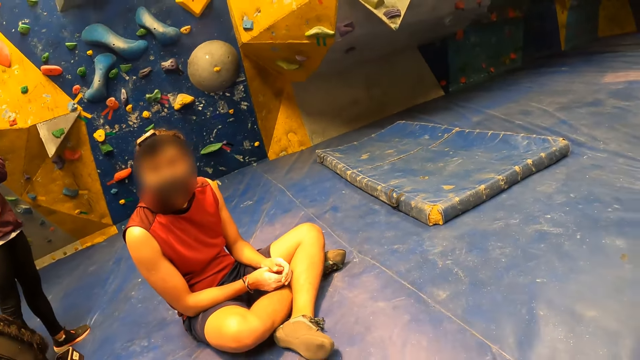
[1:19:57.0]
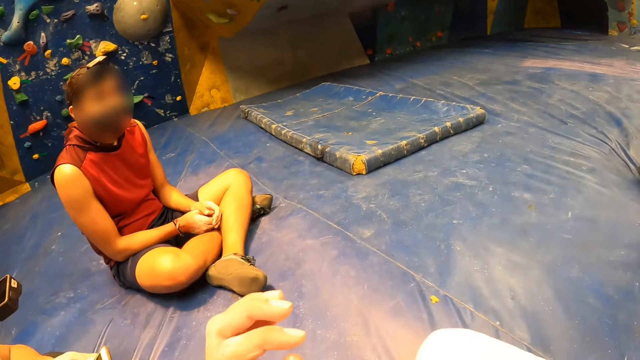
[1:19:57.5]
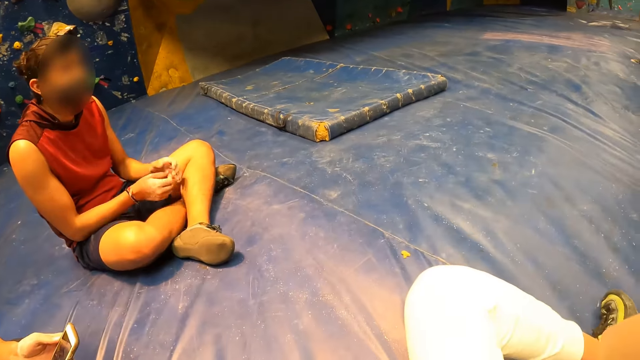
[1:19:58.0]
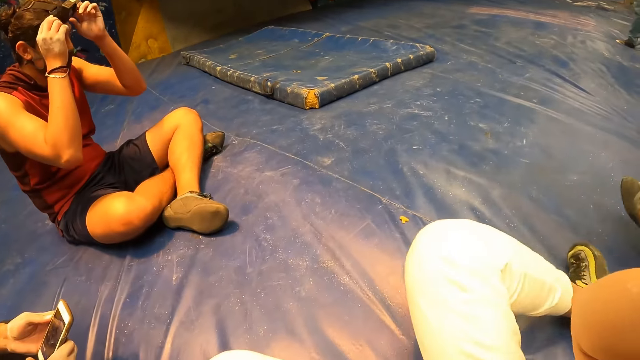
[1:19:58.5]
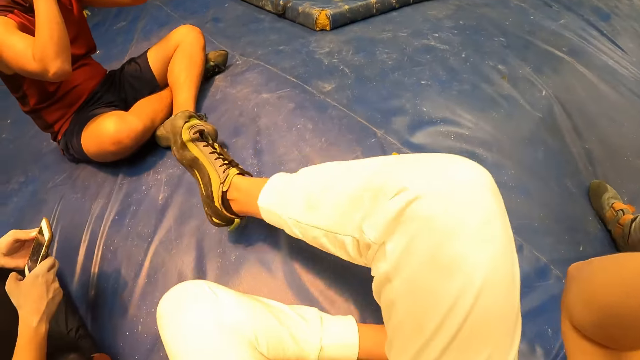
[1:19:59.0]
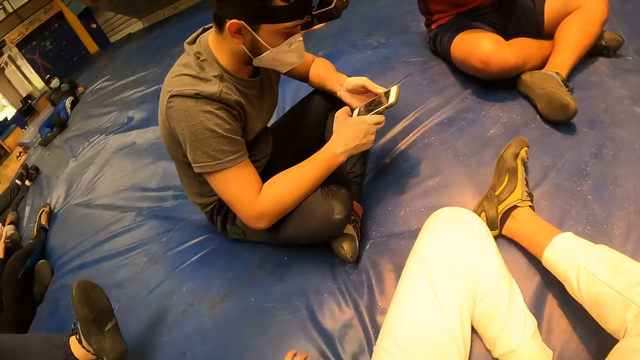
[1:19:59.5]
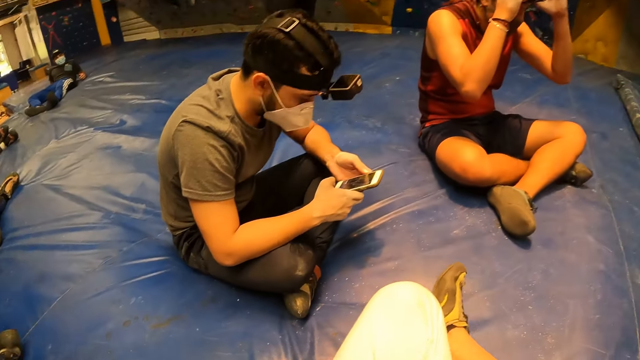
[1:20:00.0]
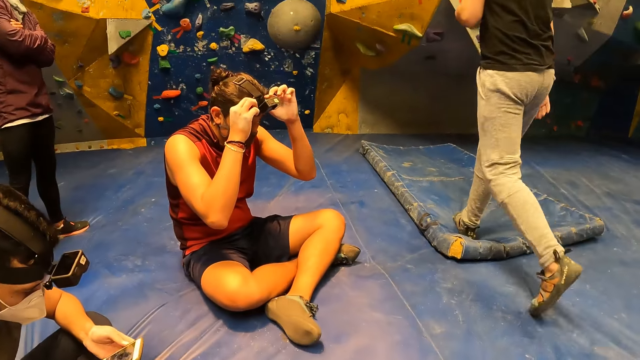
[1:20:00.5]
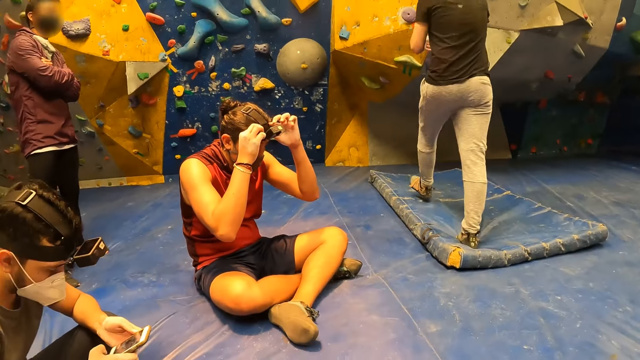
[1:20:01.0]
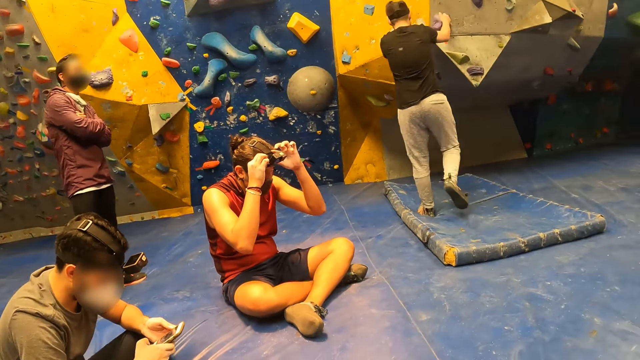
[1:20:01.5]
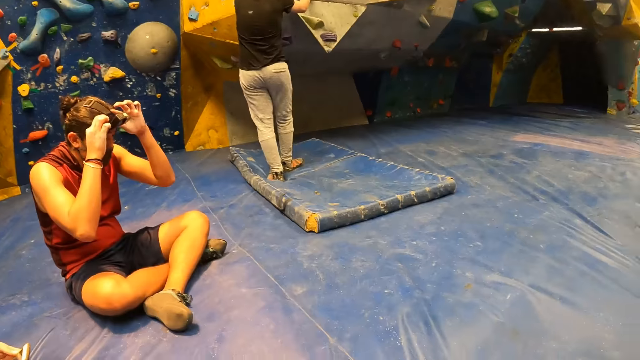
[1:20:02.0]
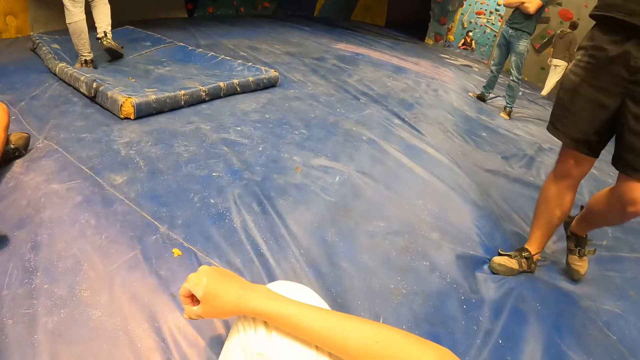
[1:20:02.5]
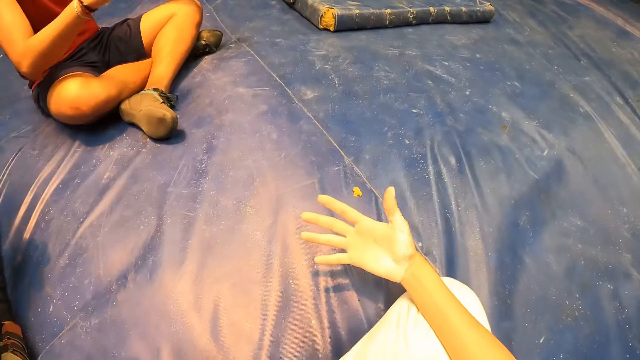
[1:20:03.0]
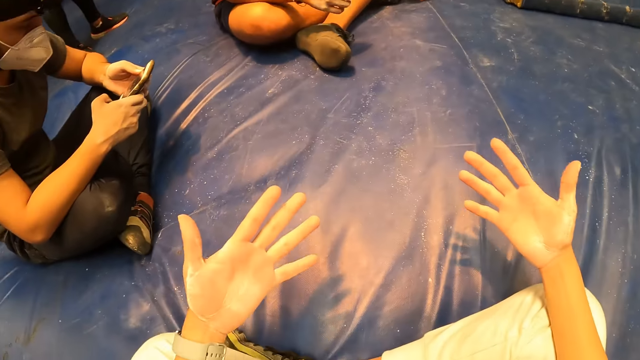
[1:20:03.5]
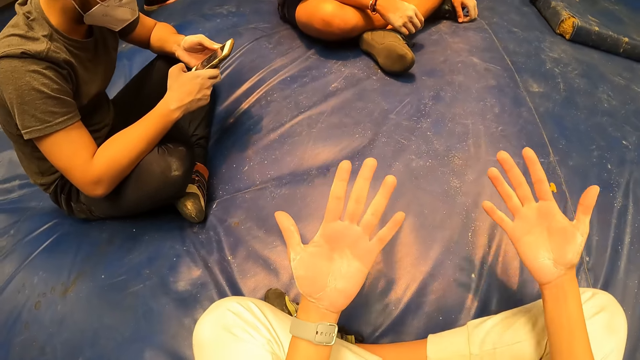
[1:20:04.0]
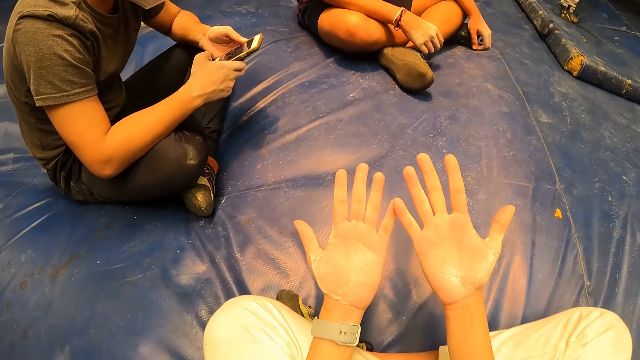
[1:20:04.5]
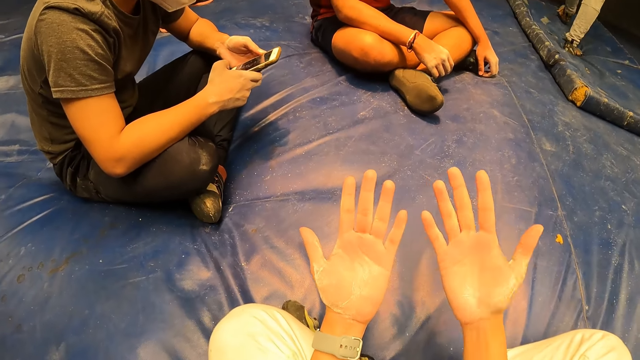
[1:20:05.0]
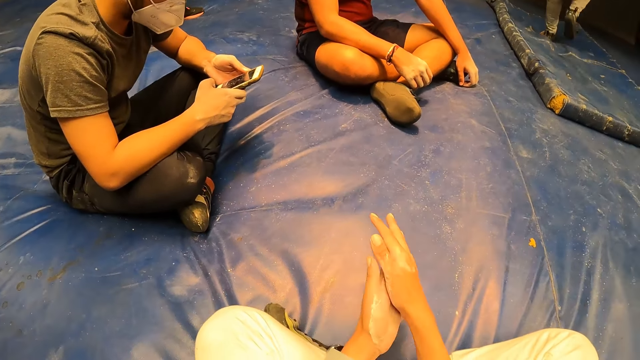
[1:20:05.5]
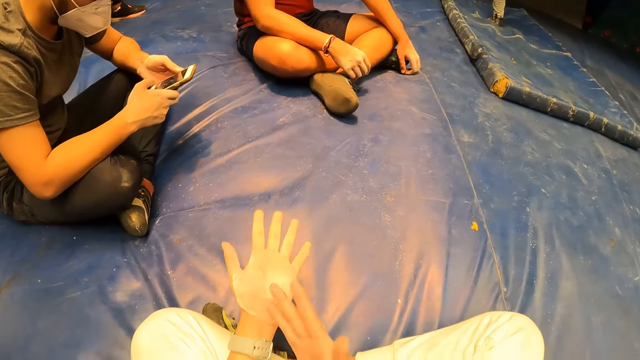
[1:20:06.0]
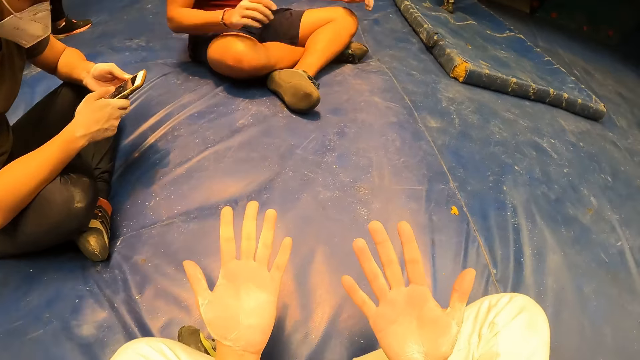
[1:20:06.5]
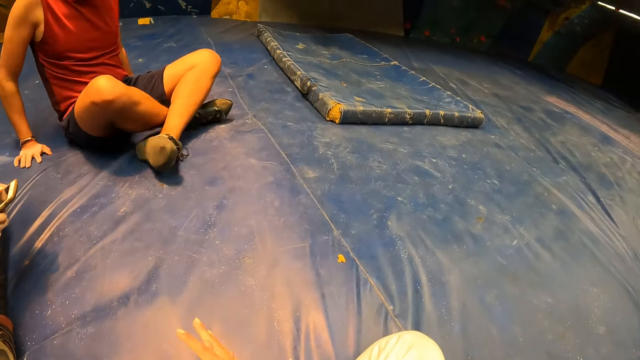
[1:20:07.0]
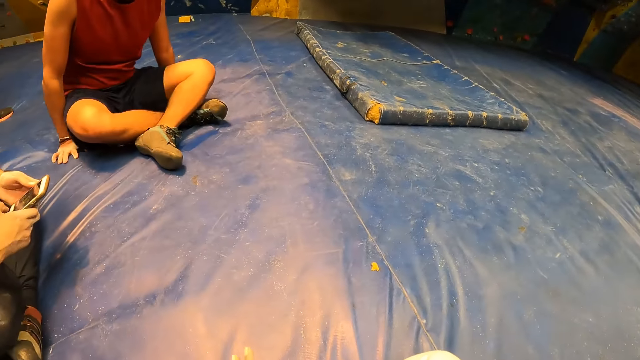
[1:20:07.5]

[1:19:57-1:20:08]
The camera wearer lifts up the hand. He adjusts the camera on his head with both hands. He moves around the room. He lifts up the hand. He rubs his hands together.

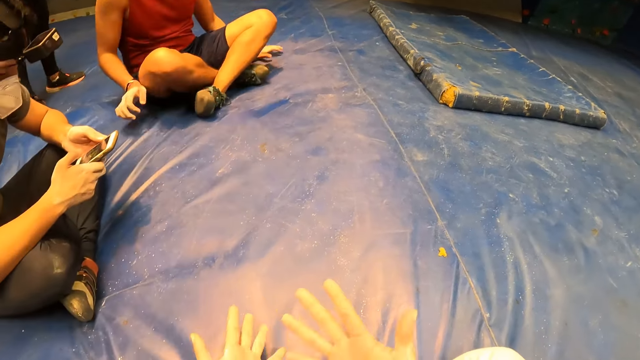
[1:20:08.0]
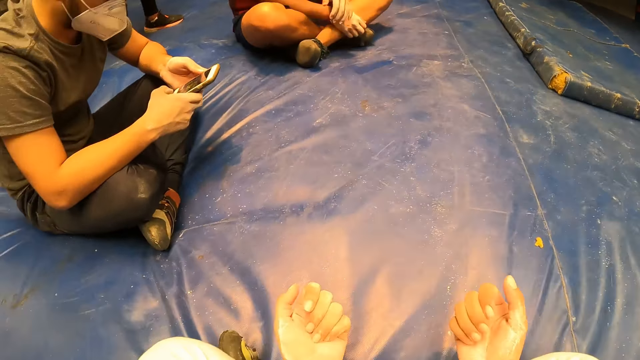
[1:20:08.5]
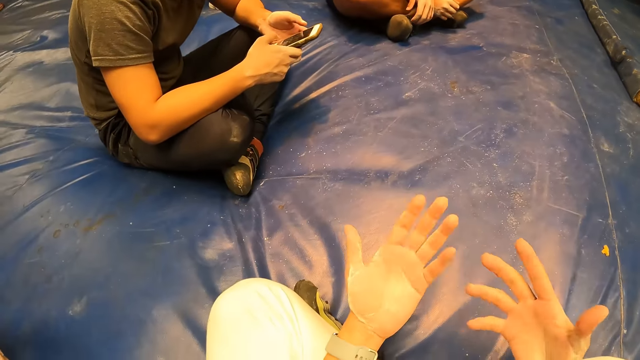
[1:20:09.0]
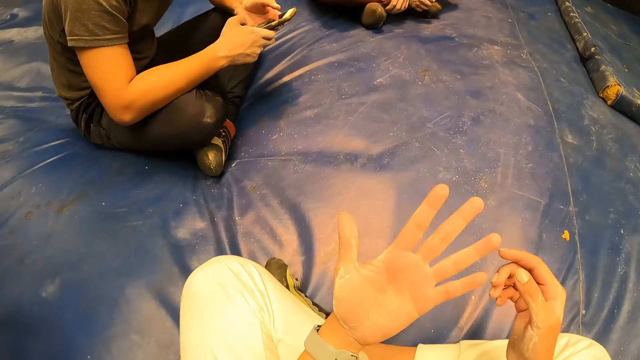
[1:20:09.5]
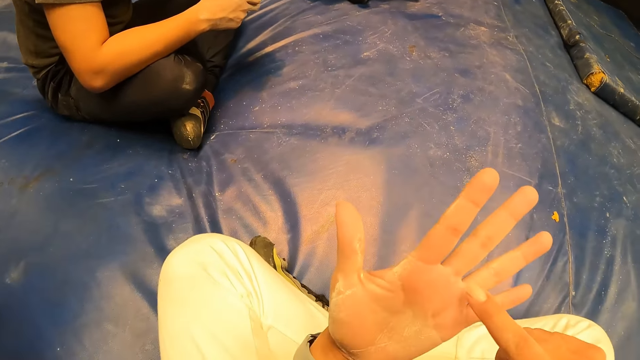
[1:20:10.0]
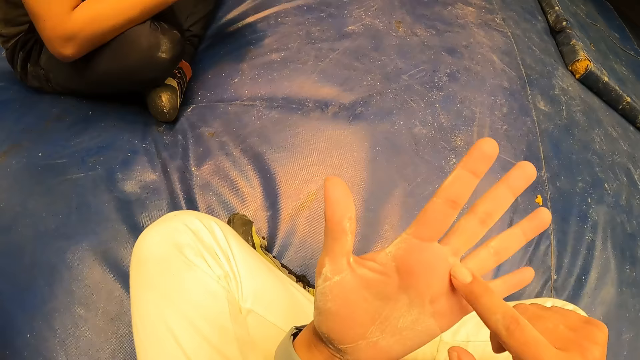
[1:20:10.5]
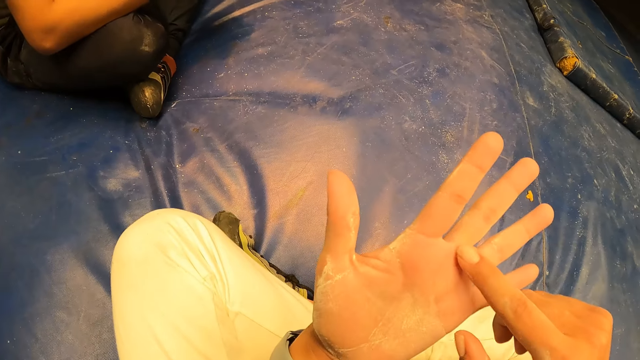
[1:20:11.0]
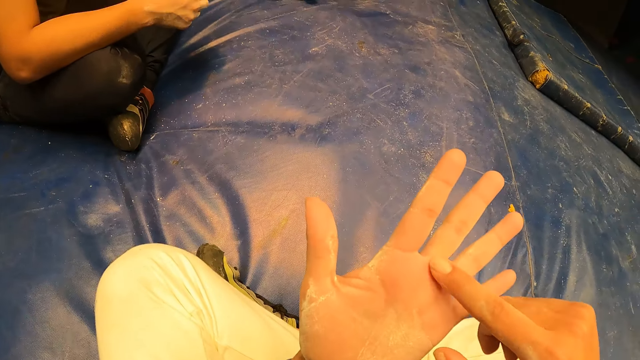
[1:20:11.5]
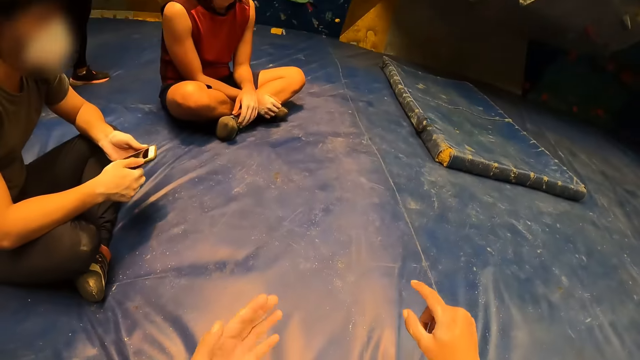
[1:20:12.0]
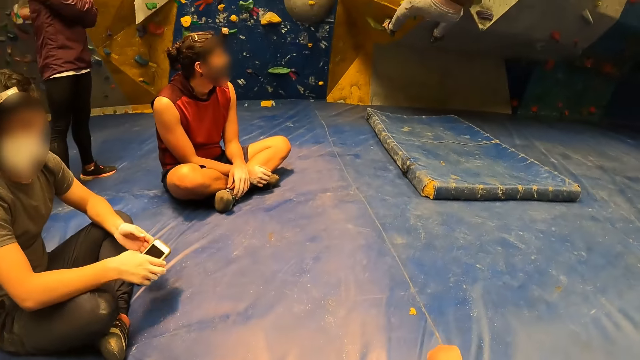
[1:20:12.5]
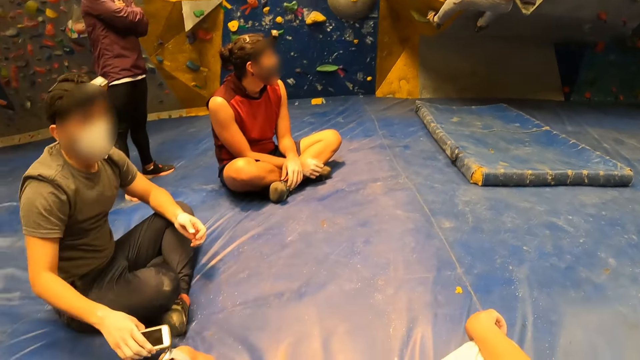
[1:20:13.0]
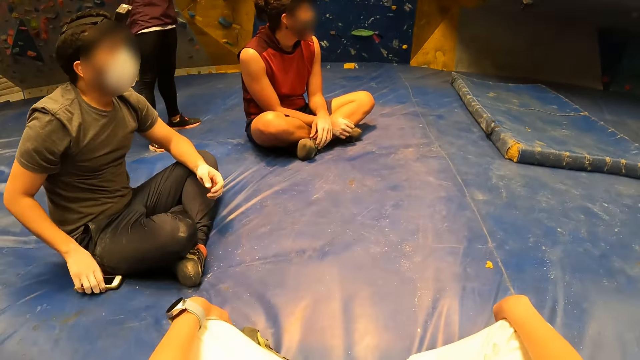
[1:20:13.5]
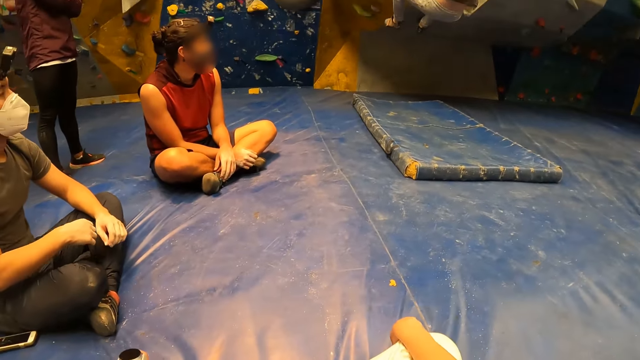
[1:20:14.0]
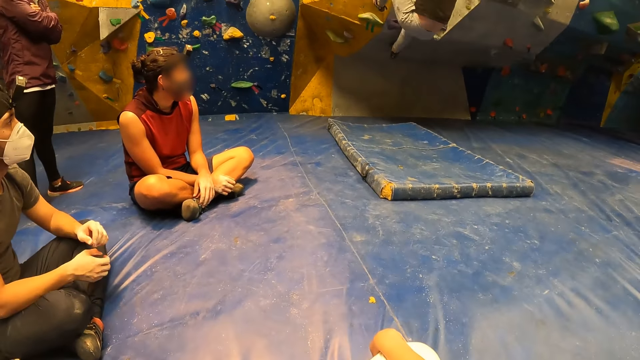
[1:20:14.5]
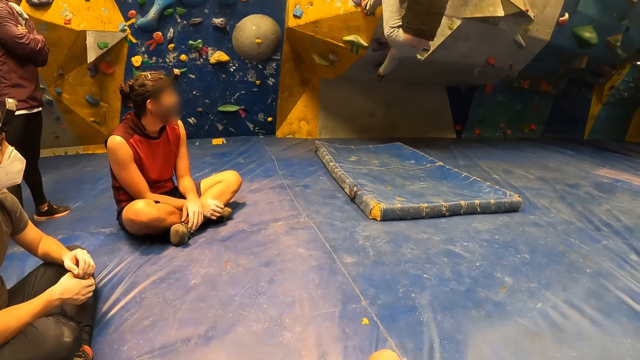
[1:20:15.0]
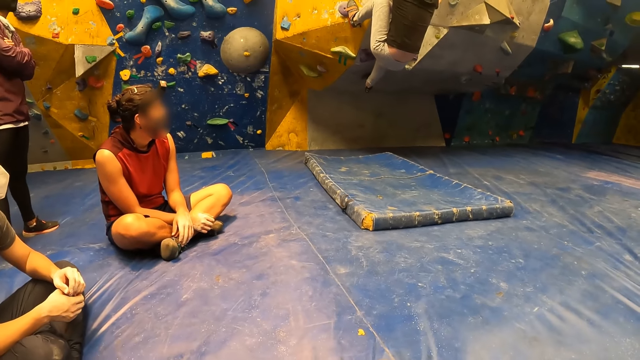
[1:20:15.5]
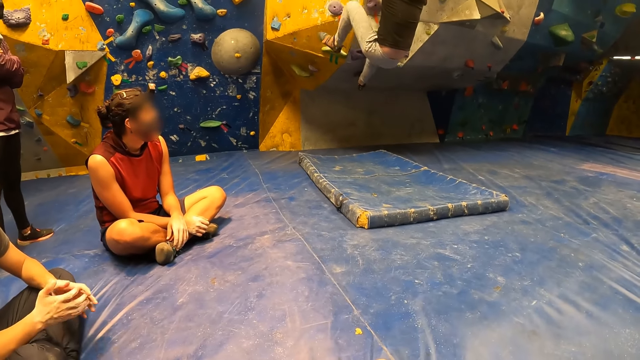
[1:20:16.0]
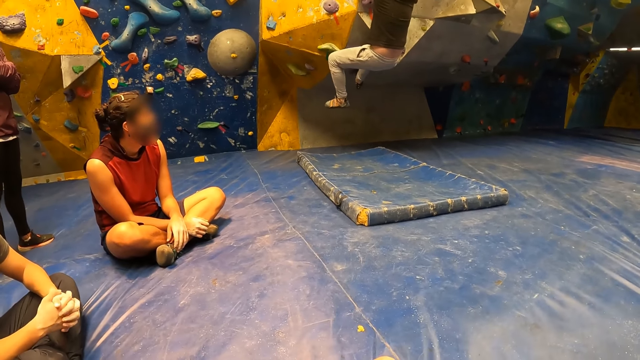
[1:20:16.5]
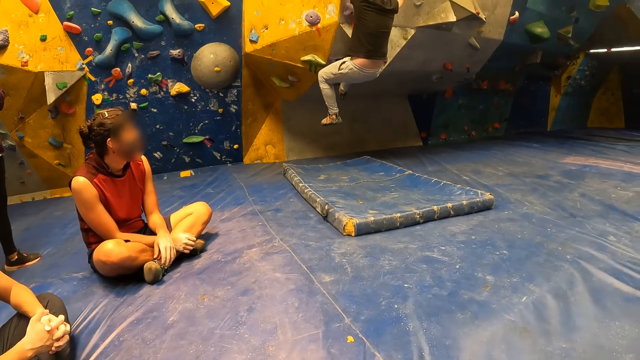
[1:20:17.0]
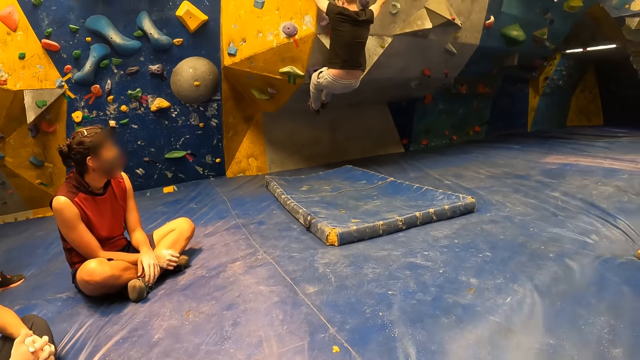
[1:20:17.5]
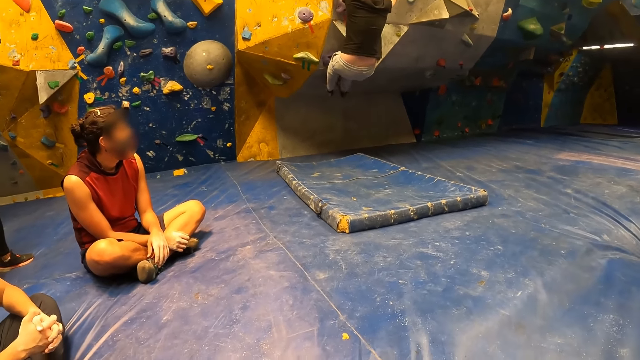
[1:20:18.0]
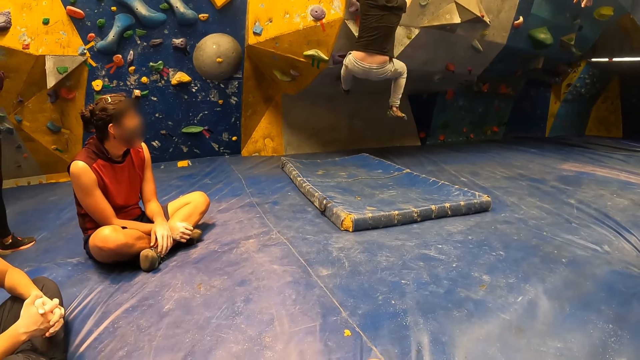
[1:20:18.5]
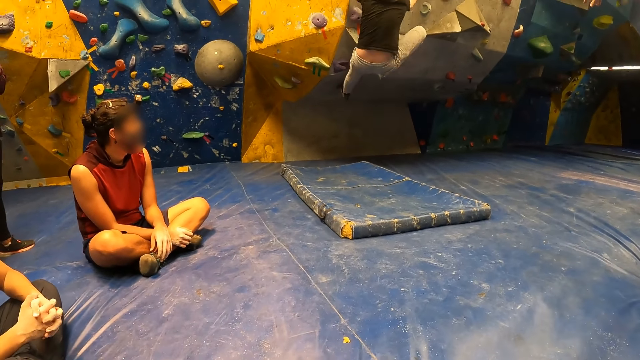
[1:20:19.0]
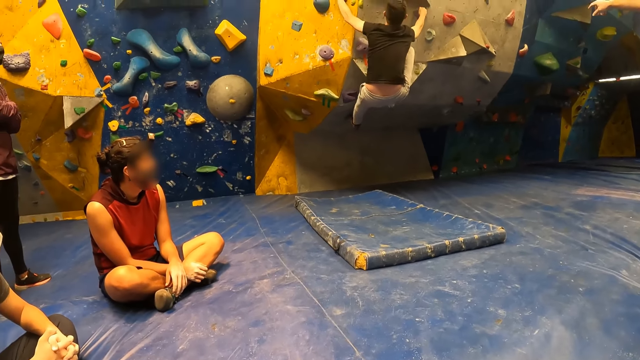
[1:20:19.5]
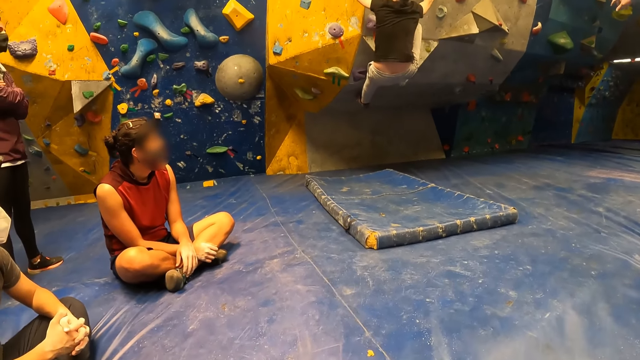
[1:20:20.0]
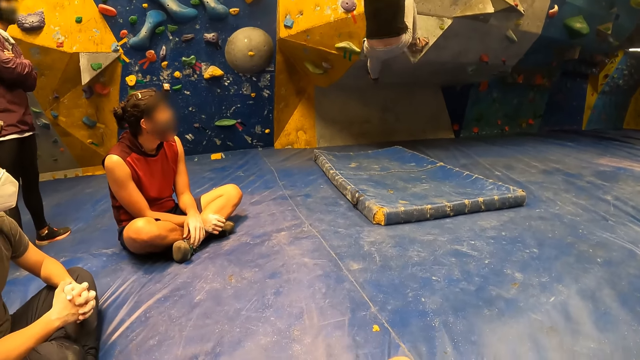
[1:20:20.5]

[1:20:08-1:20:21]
The camera wearer moves around the room. He rubs the hands together and touches the palm of his left hand with his right hand. A man puts the phone down. The camera wearer moves around the room.
